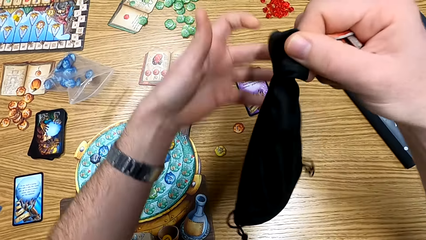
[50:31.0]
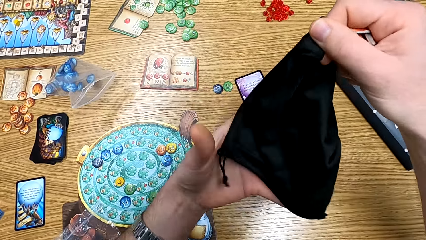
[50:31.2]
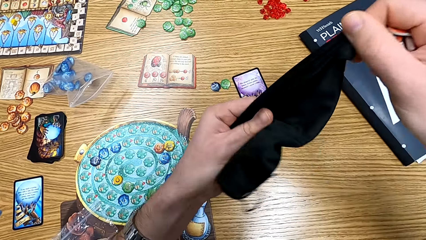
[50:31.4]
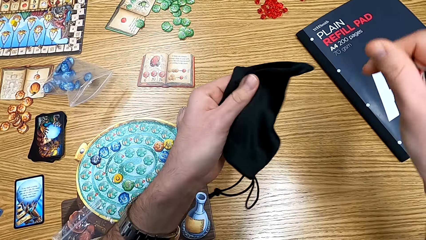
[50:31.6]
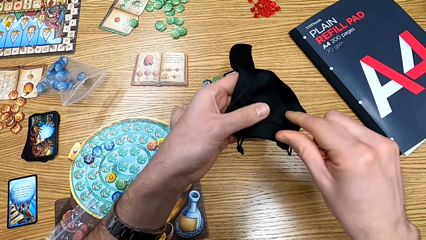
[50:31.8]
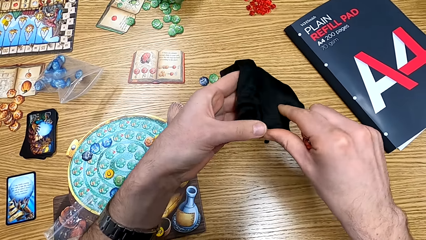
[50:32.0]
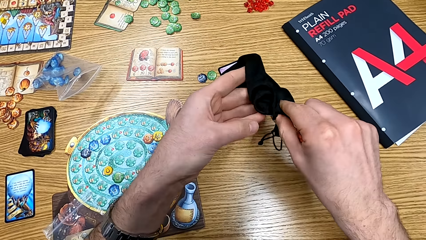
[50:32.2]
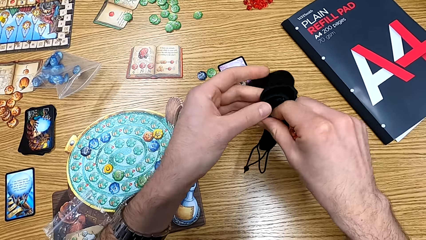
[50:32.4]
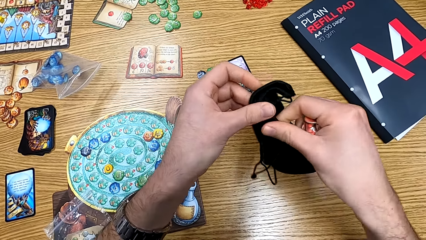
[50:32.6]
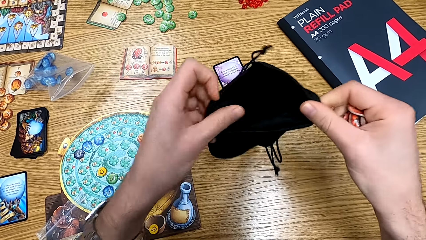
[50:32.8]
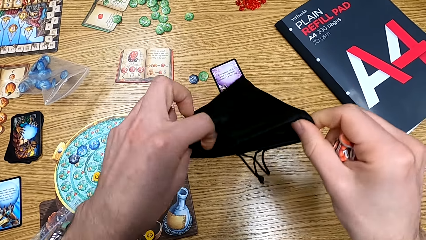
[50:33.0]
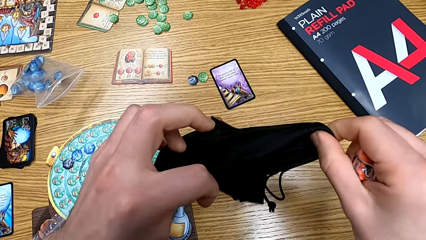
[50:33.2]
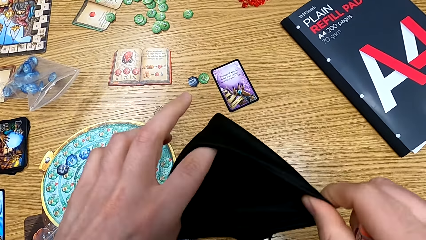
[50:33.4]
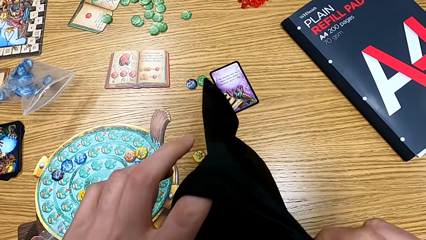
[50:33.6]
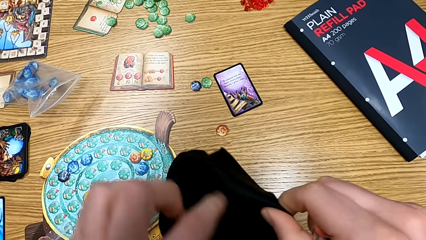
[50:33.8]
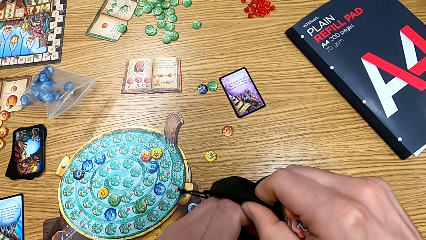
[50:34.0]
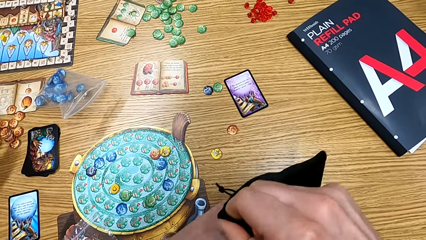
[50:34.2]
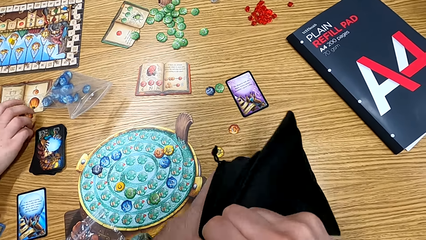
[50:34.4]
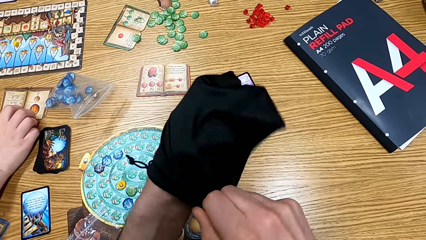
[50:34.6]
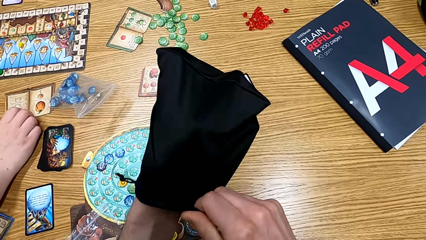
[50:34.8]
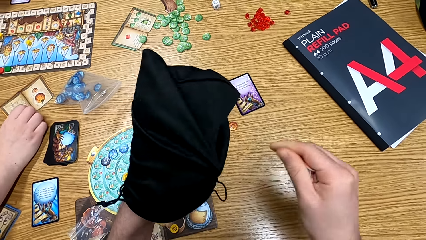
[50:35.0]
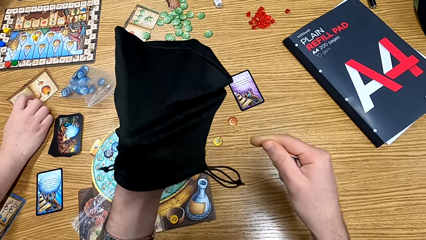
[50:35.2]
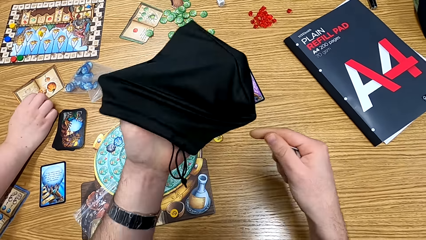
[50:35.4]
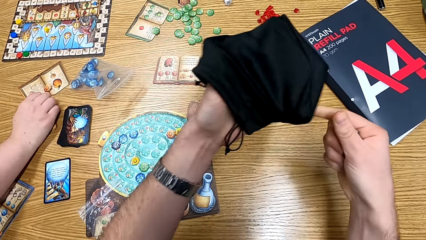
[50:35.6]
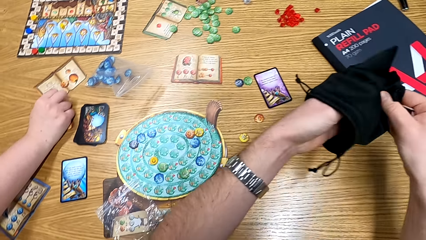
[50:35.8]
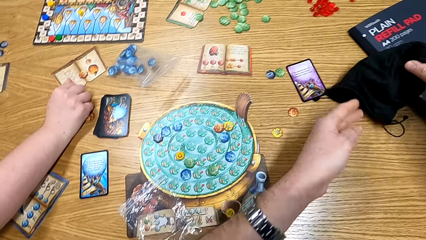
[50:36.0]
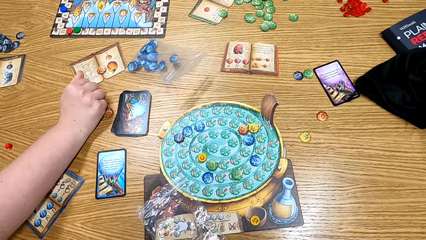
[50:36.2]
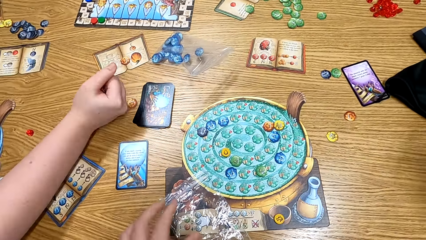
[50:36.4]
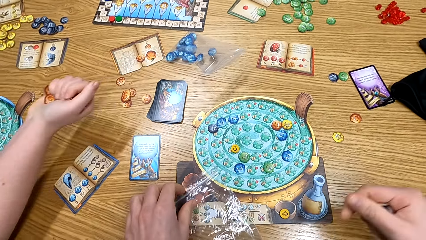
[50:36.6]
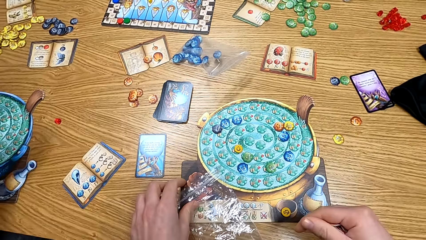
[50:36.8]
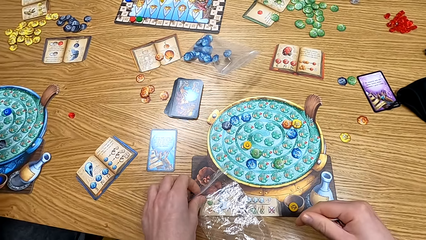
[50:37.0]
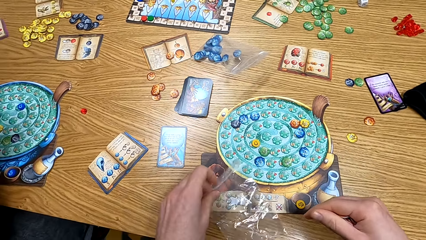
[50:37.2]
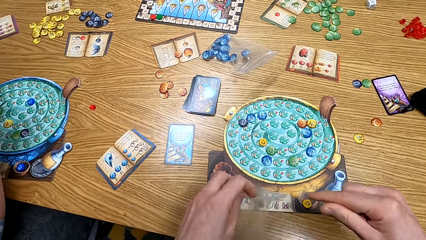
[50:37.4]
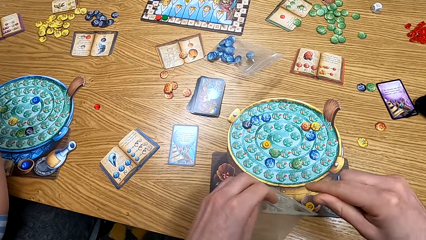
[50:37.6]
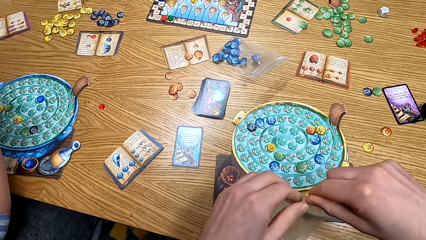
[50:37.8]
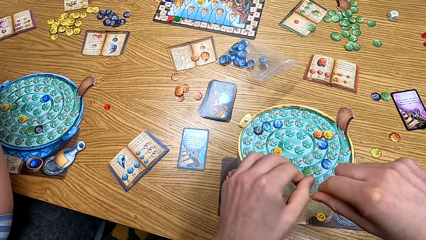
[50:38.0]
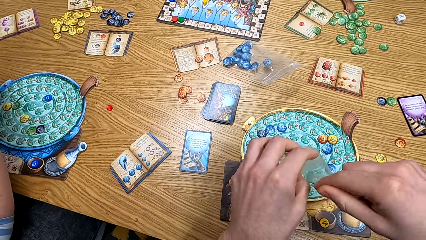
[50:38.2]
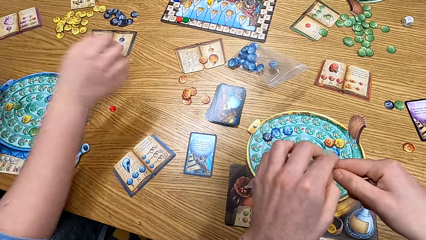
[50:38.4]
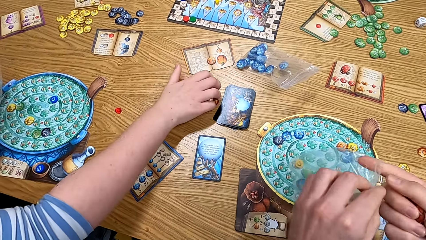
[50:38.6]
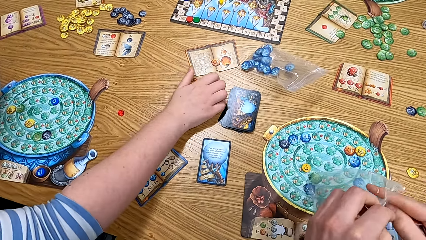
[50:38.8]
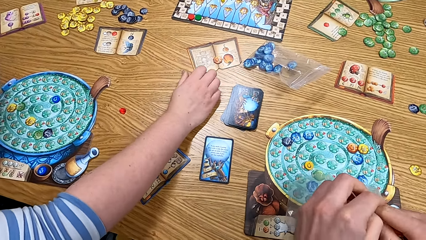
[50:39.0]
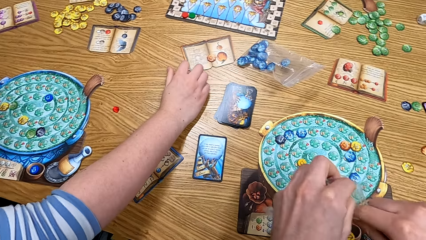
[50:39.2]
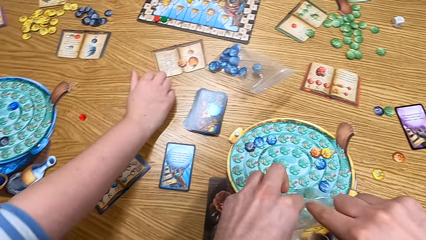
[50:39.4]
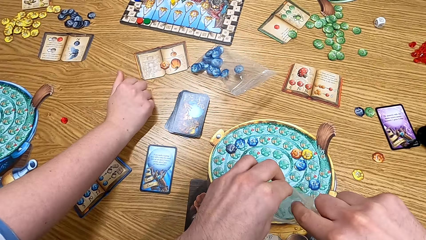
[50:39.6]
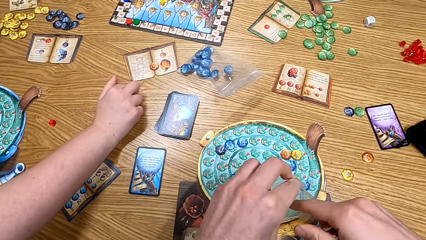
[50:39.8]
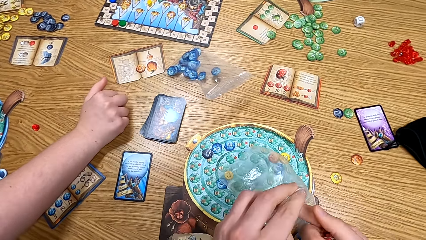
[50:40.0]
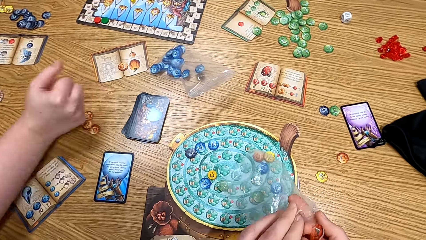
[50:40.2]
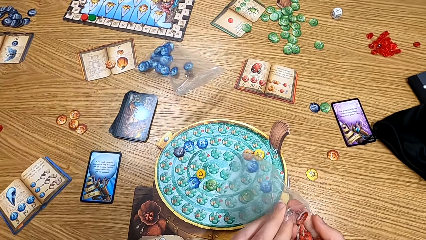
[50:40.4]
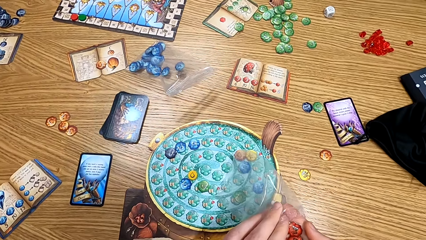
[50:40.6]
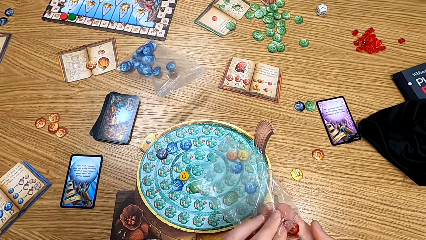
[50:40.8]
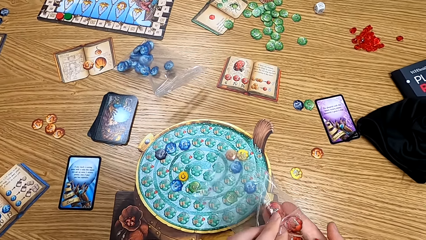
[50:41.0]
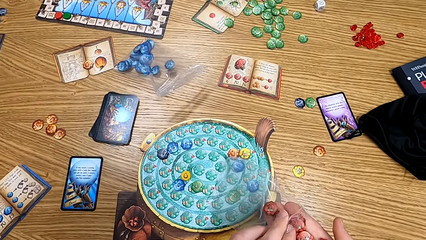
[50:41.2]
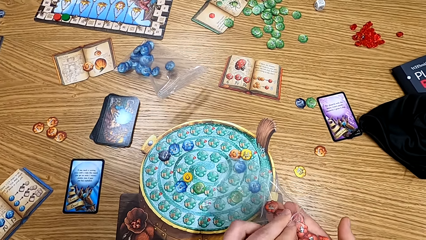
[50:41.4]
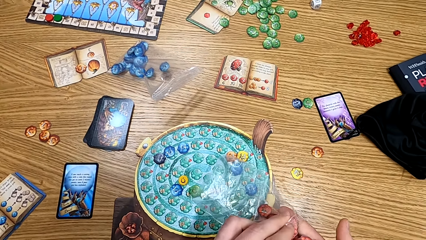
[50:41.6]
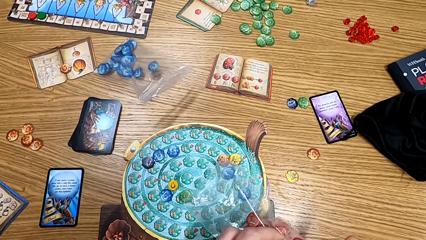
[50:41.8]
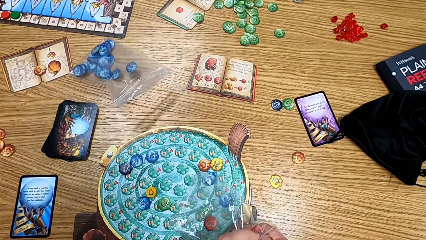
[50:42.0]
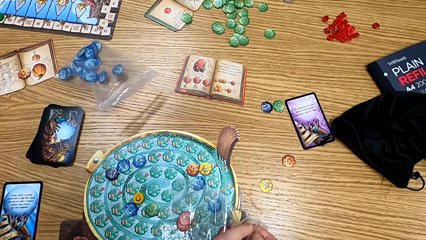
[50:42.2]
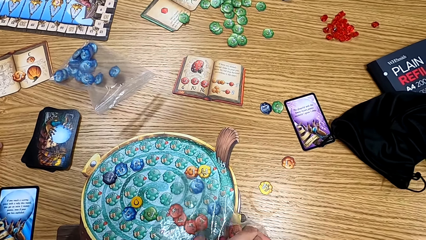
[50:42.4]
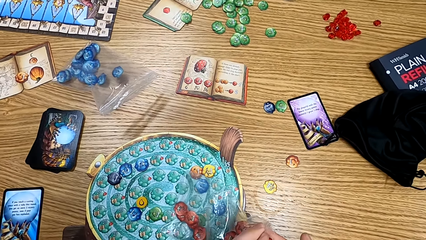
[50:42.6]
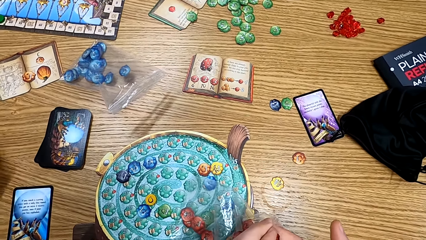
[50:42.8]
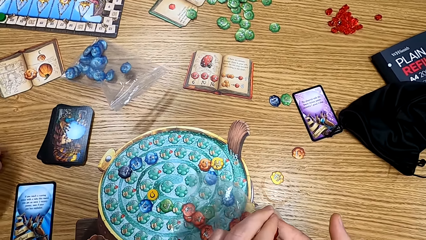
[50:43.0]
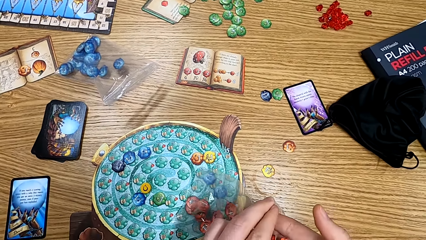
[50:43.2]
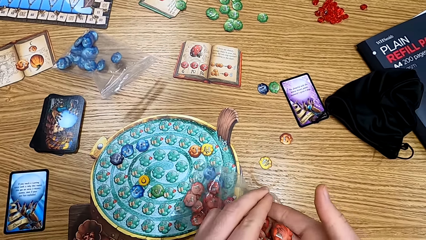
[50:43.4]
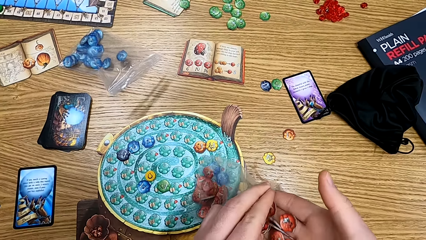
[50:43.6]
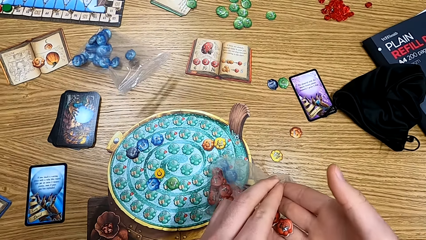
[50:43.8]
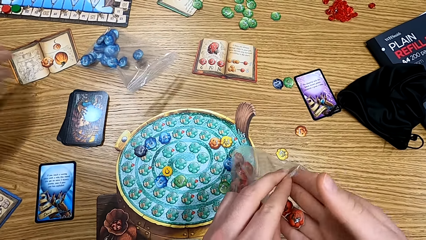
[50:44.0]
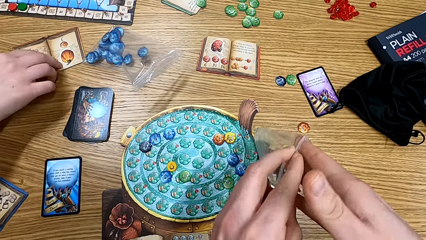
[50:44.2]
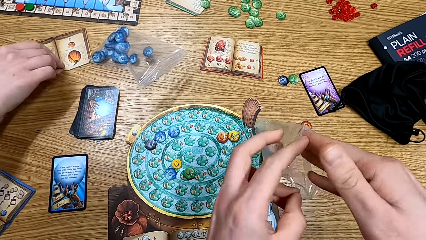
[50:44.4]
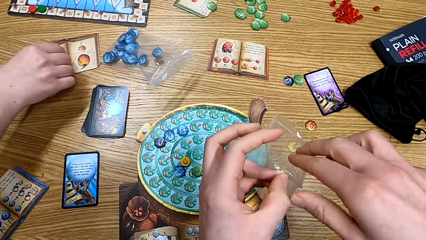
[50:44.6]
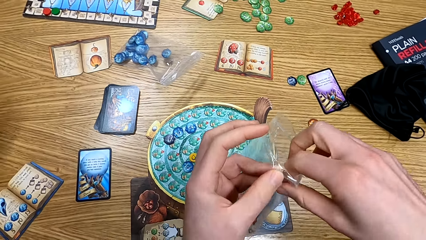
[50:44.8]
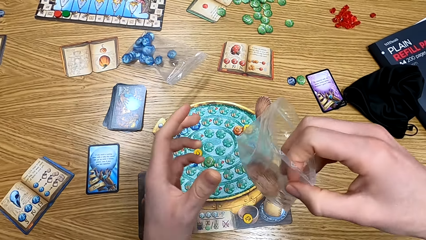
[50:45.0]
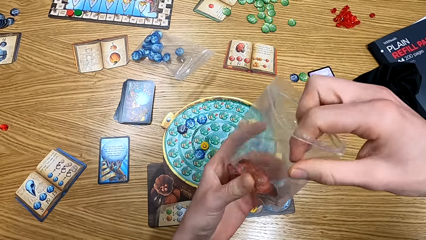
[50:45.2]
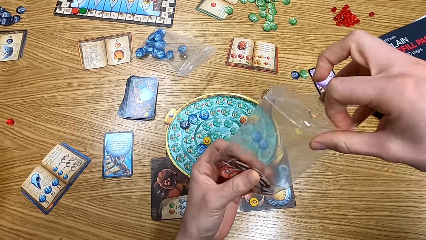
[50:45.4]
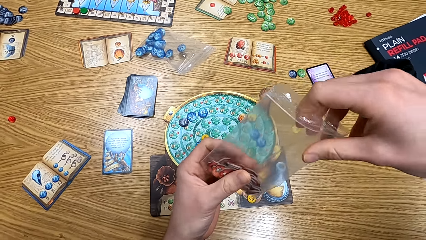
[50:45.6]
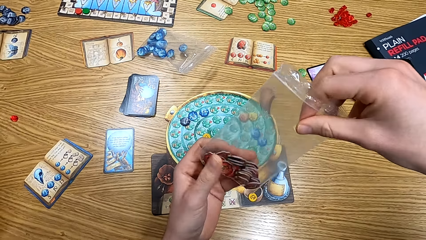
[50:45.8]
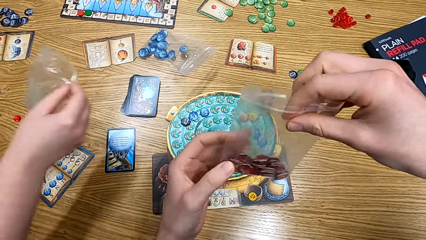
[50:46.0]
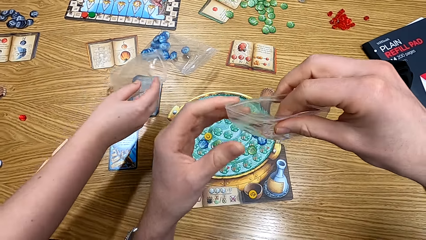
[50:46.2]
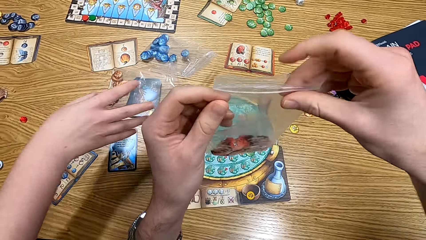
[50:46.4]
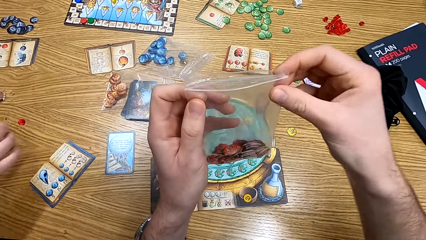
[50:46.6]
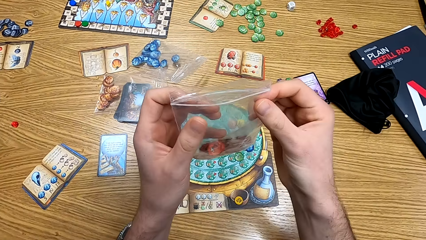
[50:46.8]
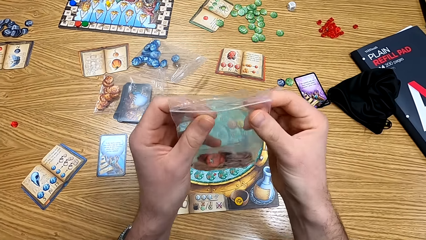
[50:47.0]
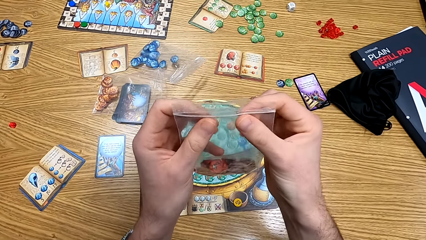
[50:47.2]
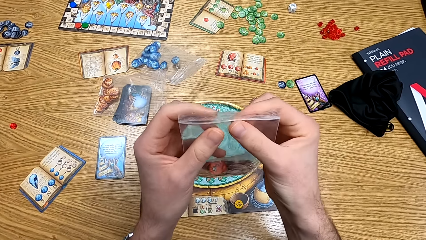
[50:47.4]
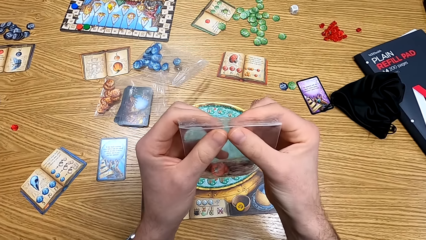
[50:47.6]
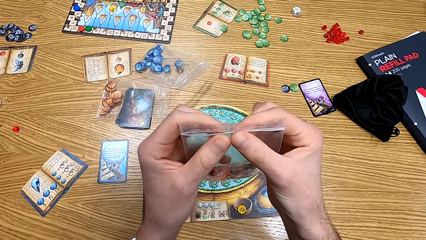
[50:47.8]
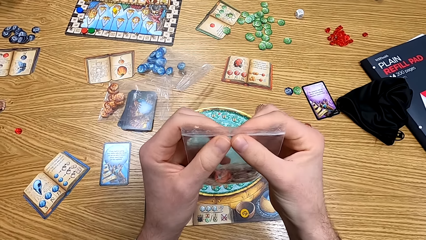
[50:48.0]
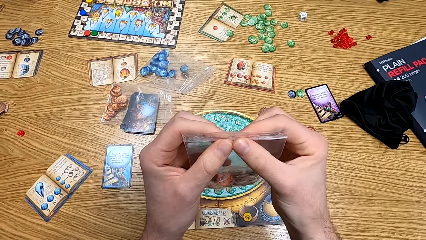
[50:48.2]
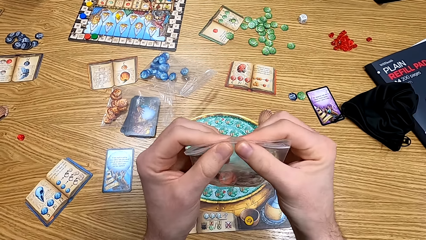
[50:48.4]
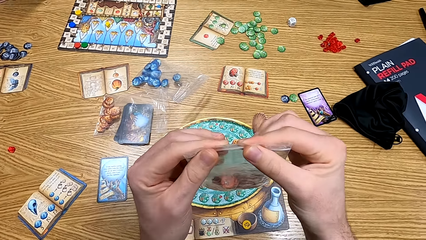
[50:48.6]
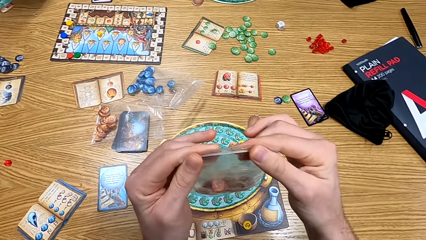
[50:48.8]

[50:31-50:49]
The camera wearer shakes the bag. A man picks up the tokens from the table. The camera wearer puts the bag down and picks up the polythene bag. The man takes the chips on the table. The camera wearer puts the tokens in the polythene bag. The man puts the polythene bag on the table.
